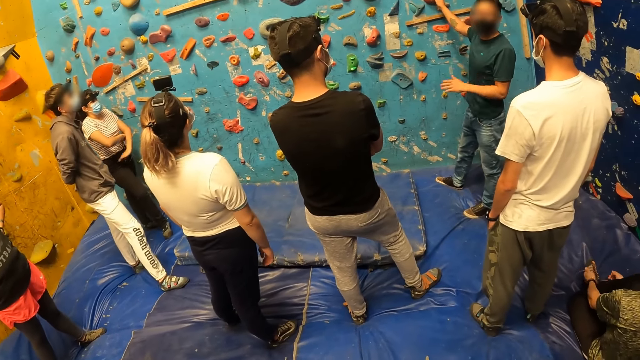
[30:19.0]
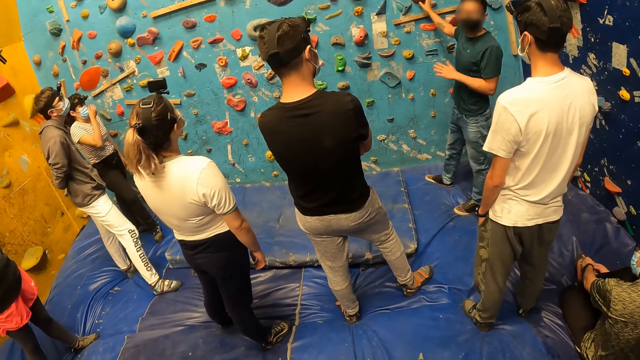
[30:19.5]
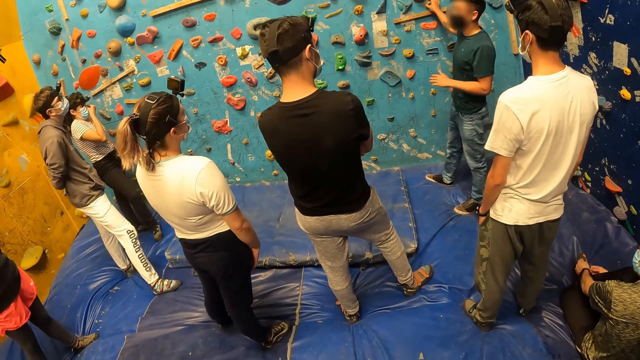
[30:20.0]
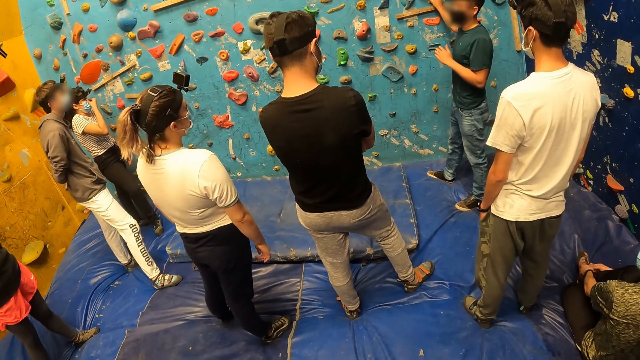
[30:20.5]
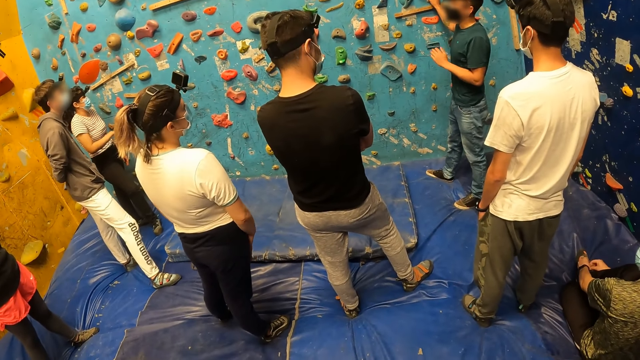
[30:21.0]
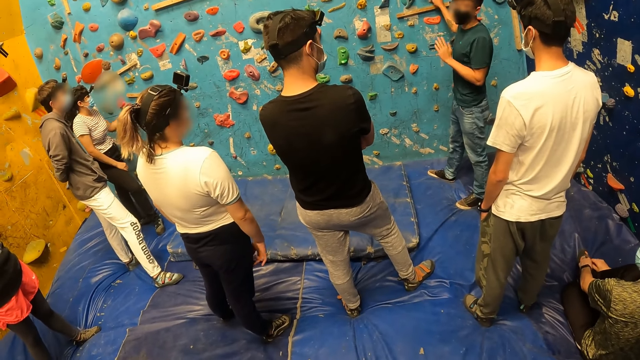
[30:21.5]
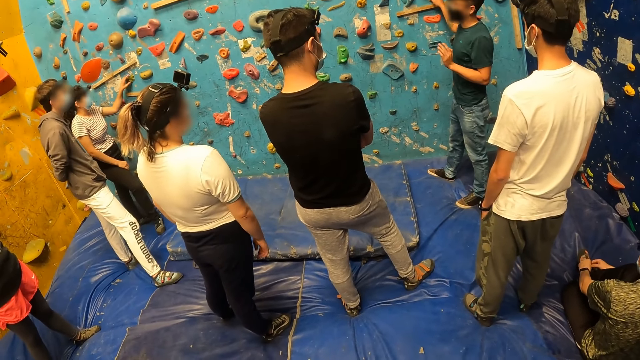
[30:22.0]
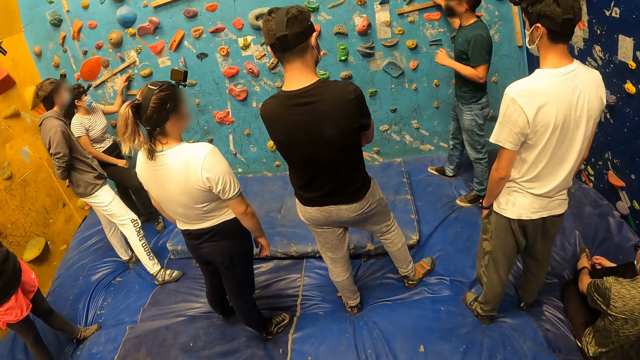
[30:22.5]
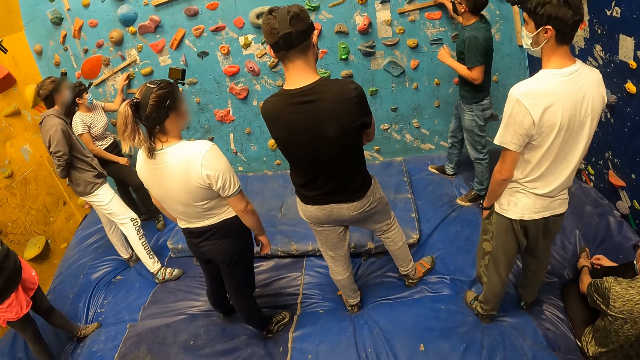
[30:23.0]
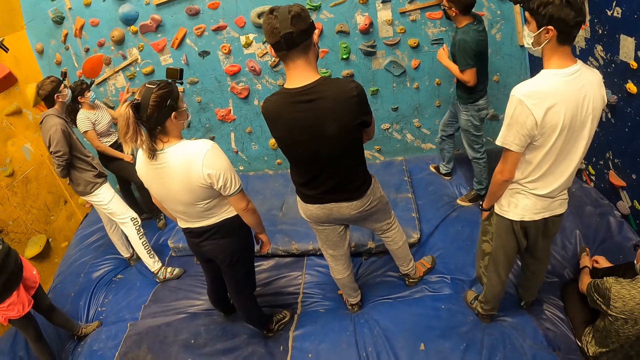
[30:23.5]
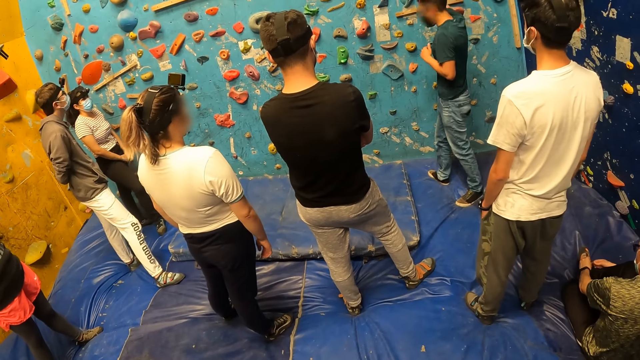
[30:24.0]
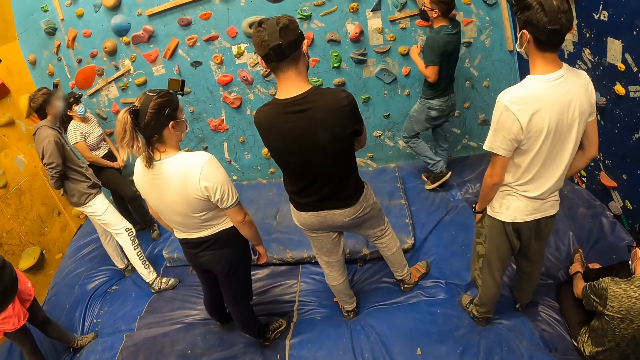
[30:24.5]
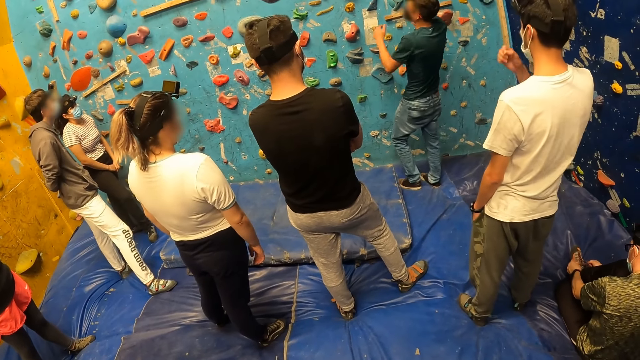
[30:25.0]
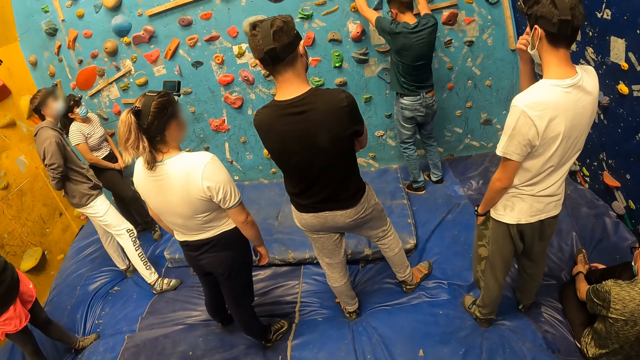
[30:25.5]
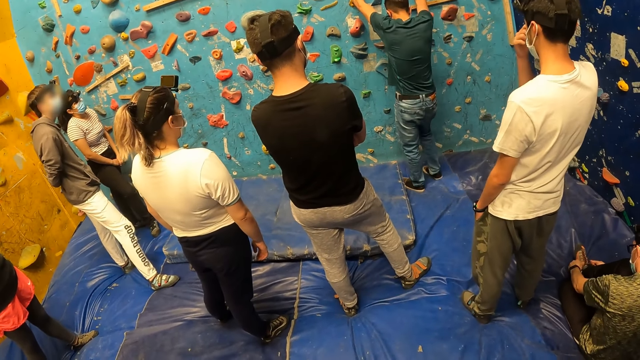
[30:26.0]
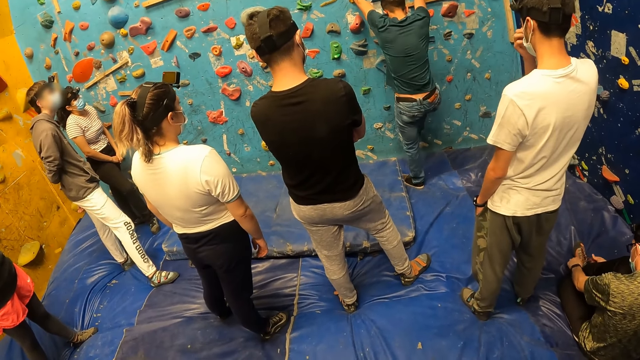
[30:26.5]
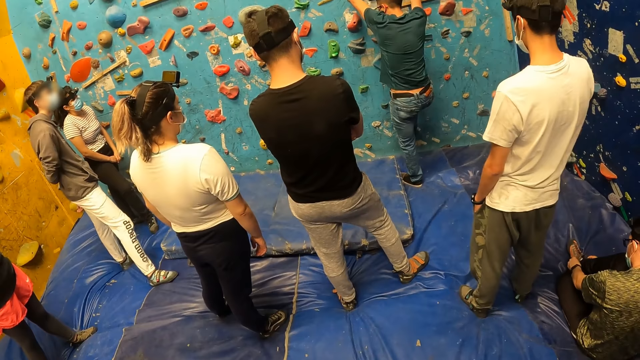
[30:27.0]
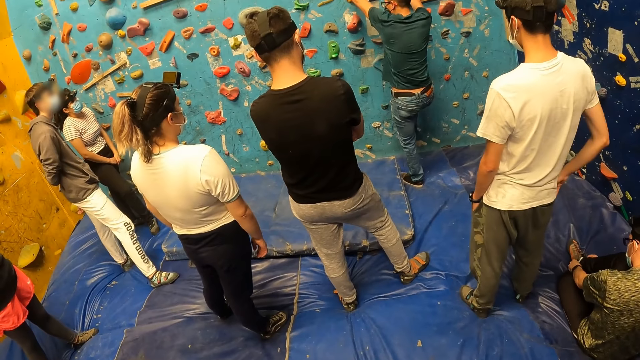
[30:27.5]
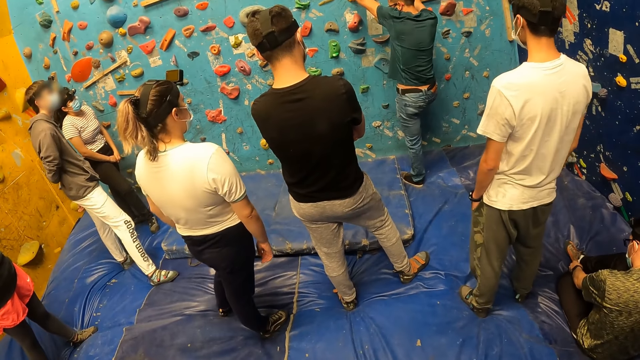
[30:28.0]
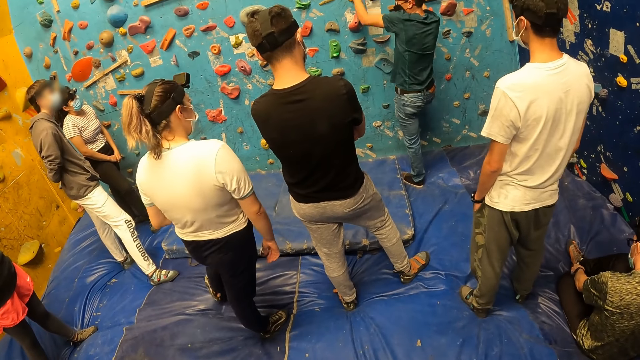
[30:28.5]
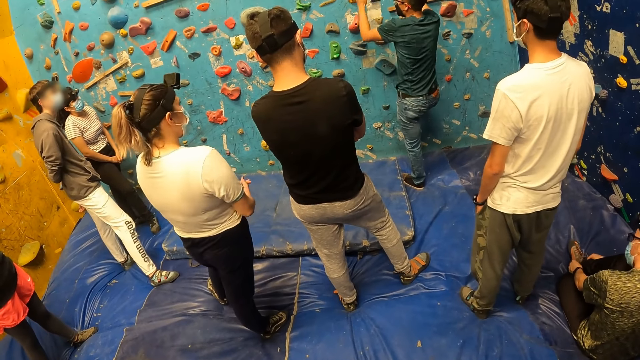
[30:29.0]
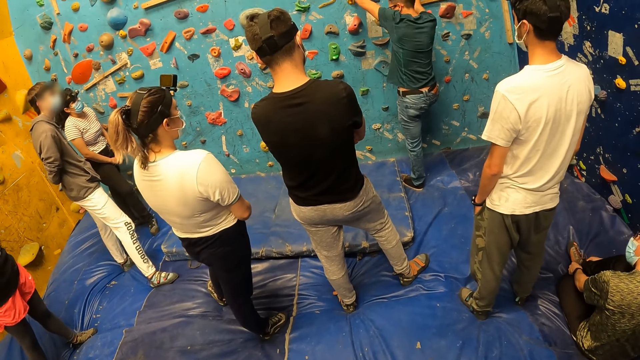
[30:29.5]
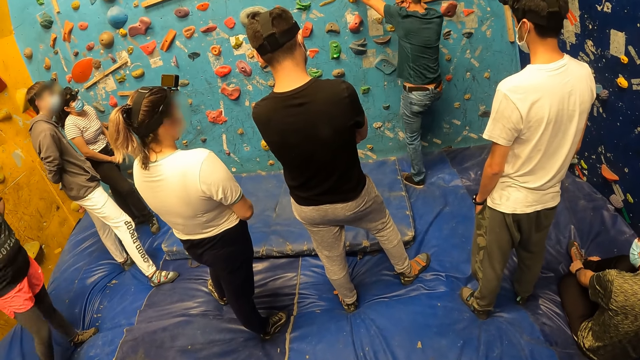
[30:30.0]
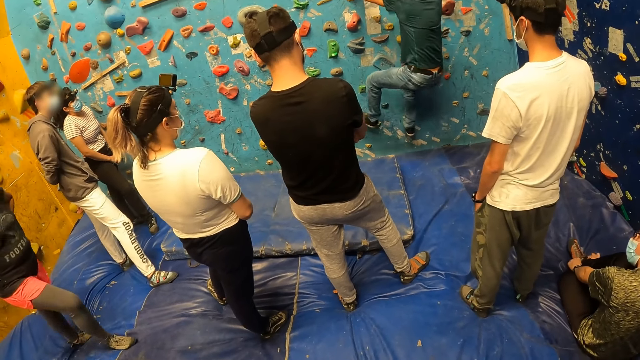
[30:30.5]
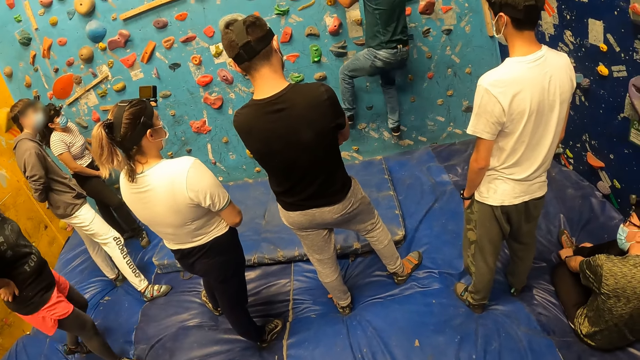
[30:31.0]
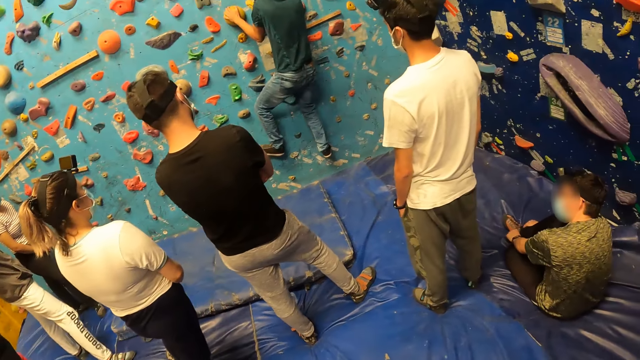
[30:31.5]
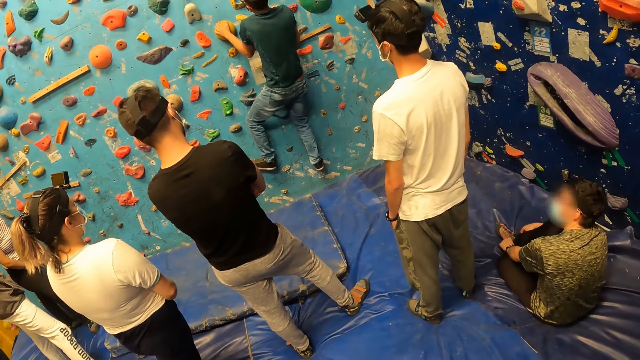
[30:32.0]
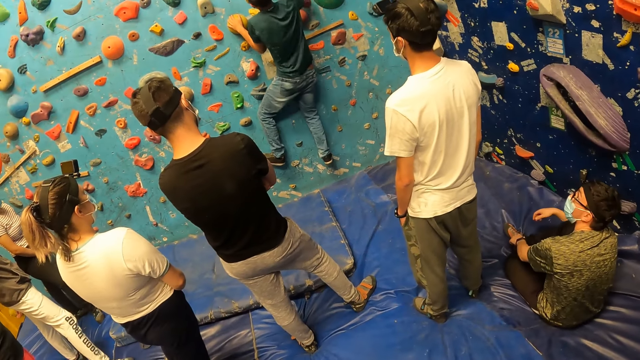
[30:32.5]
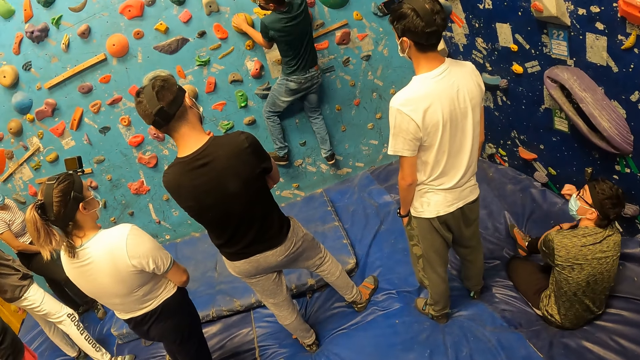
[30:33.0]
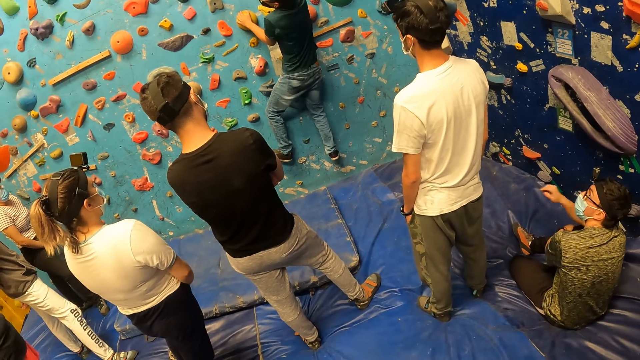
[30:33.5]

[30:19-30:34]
The woman touches the wall with her left hand. The instructor demonstrates with the wall. A man climbs on the bouldering wall. The instructor climbs the wall.

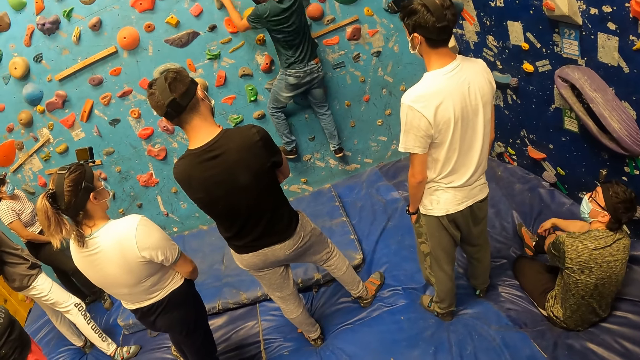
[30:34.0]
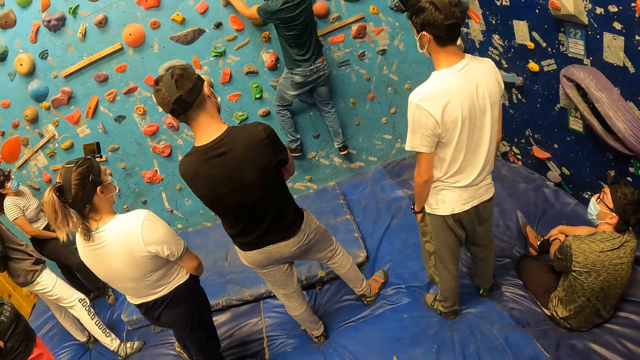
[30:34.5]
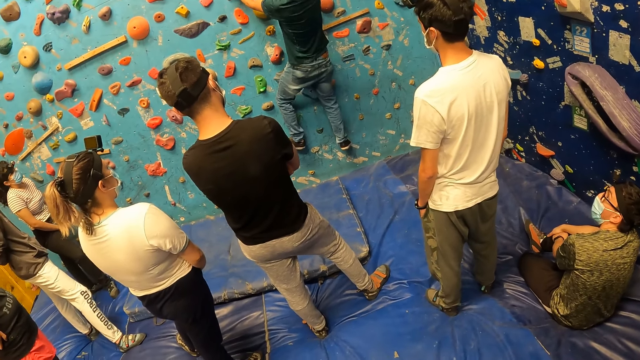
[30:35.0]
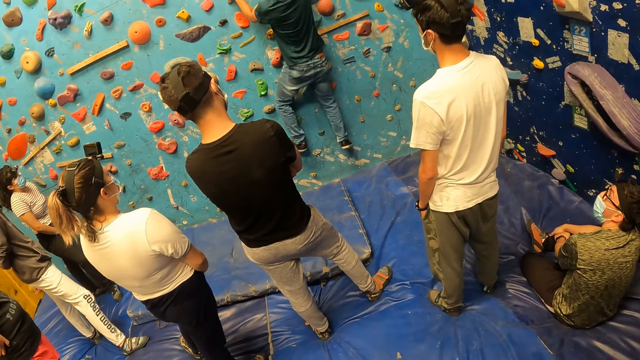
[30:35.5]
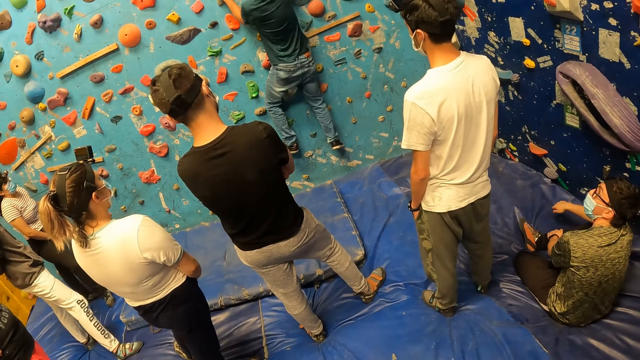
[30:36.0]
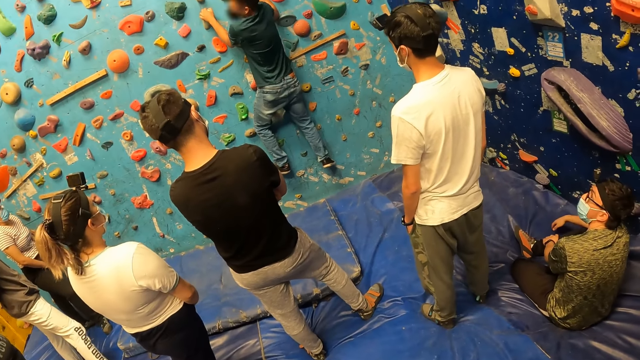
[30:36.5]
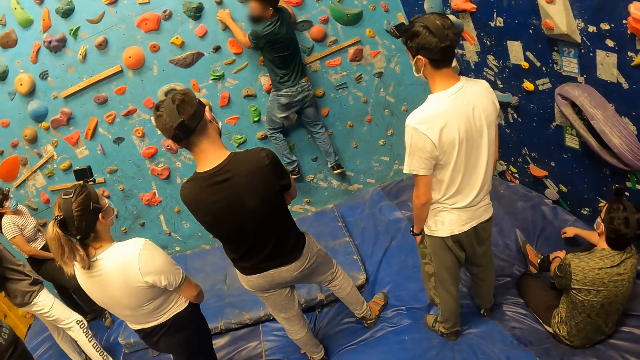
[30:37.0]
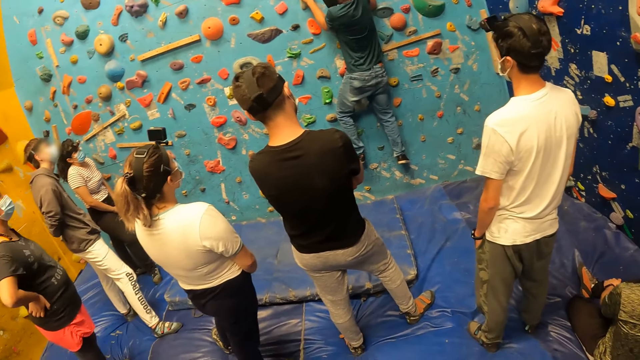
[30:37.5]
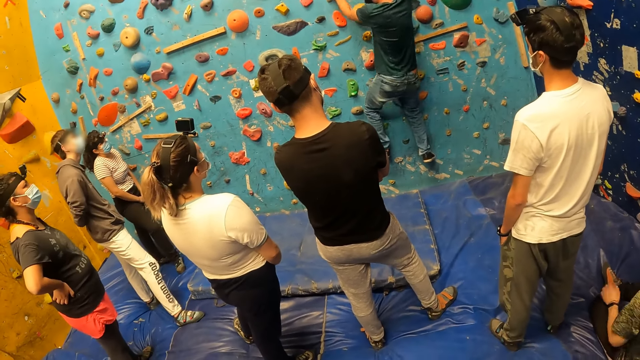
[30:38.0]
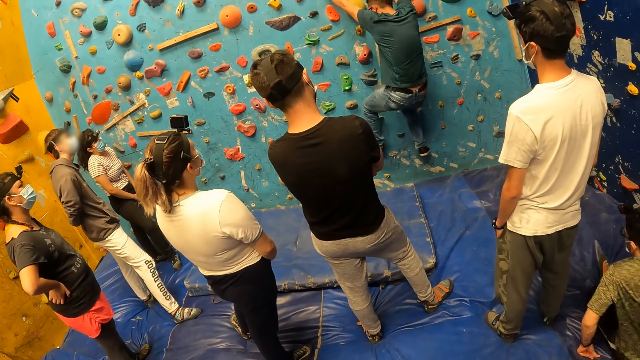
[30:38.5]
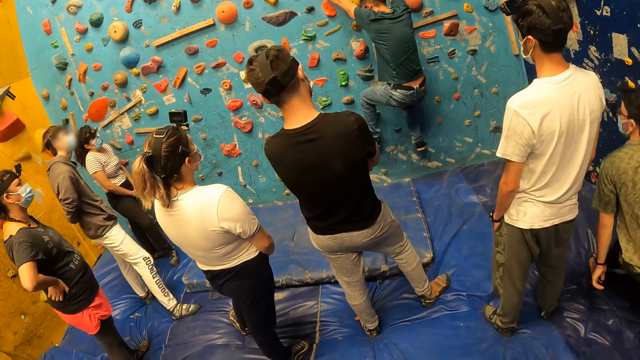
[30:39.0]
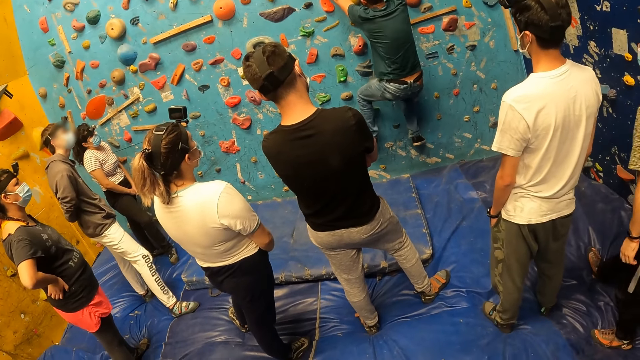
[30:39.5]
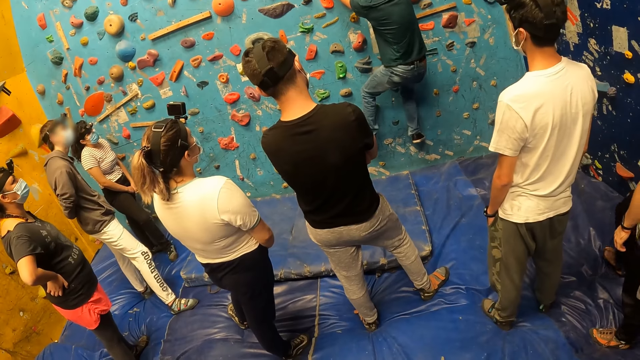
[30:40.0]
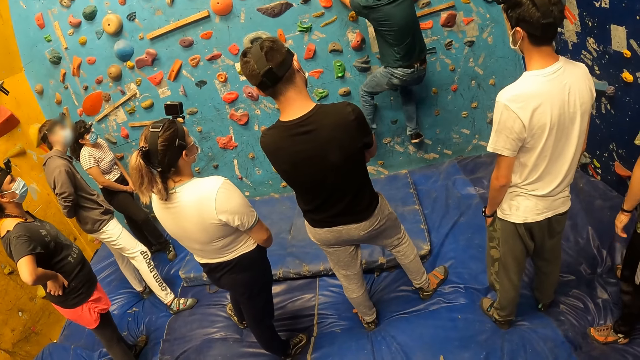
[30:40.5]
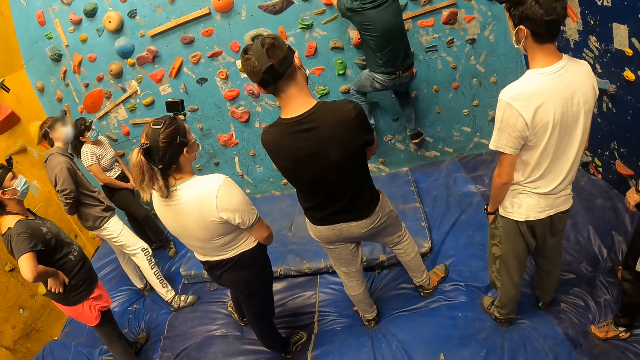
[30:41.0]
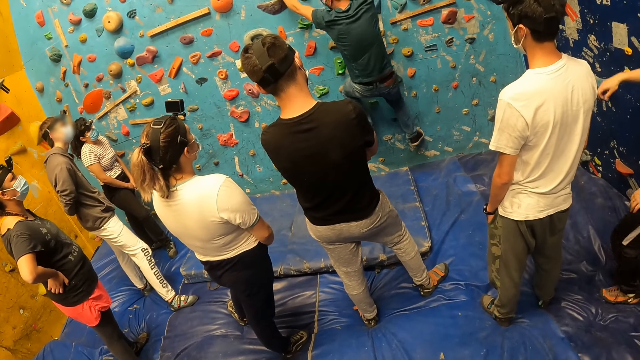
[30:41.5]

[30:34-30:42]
A man gets up from the mat. Another man hangs on the bouldering wall.
